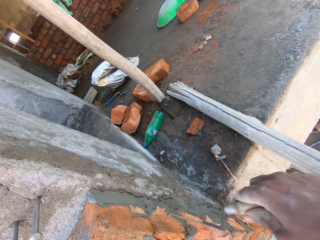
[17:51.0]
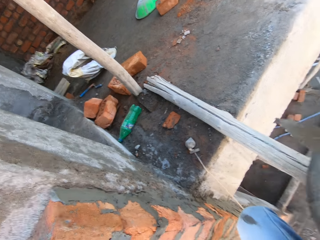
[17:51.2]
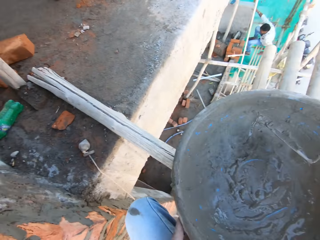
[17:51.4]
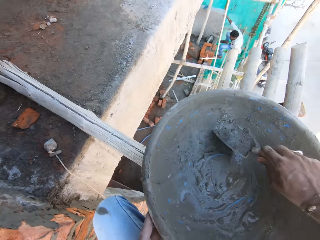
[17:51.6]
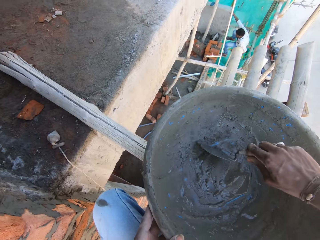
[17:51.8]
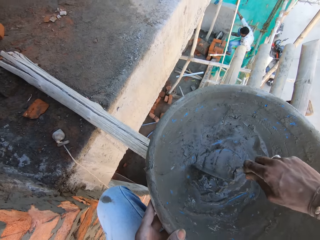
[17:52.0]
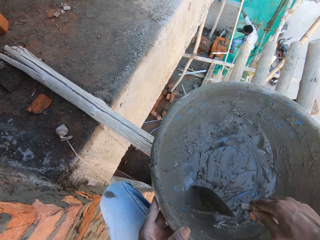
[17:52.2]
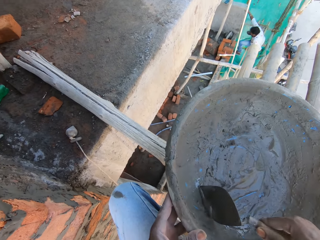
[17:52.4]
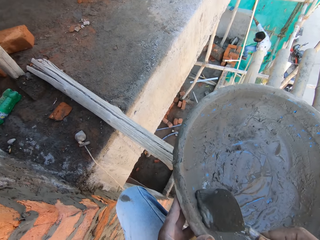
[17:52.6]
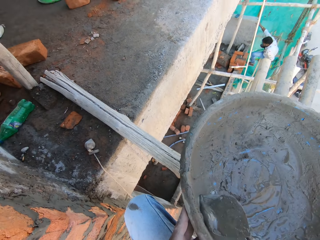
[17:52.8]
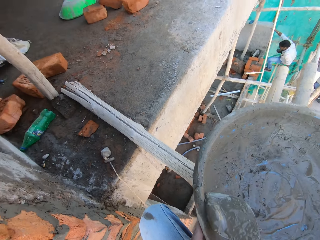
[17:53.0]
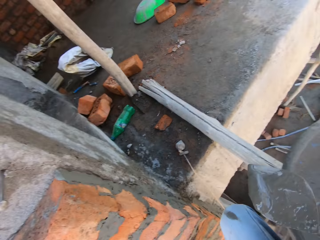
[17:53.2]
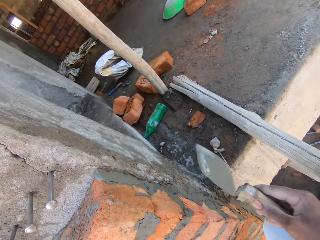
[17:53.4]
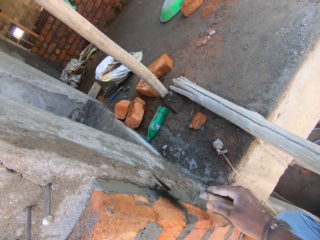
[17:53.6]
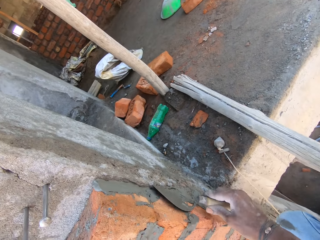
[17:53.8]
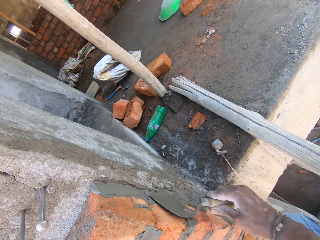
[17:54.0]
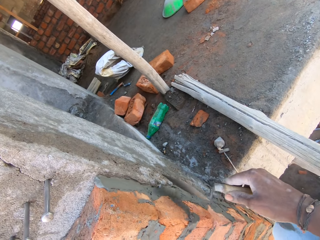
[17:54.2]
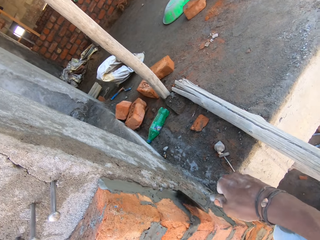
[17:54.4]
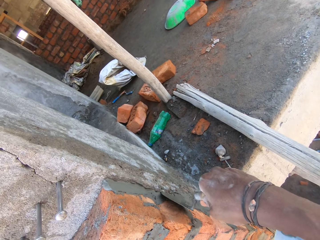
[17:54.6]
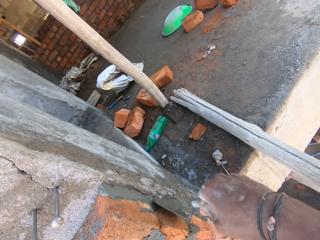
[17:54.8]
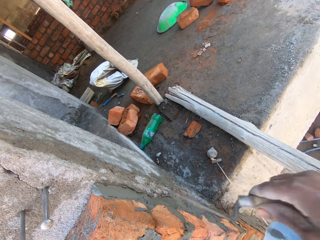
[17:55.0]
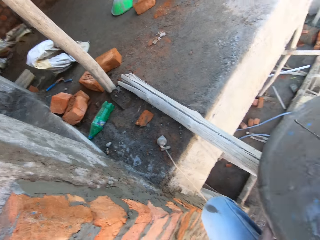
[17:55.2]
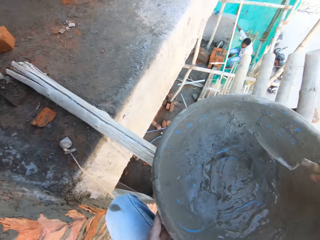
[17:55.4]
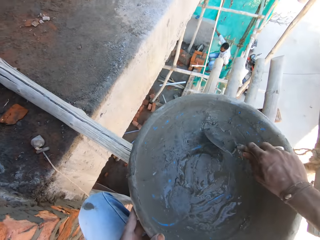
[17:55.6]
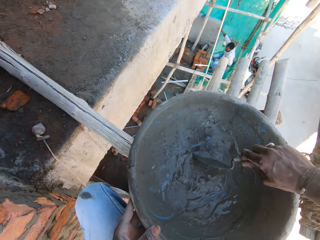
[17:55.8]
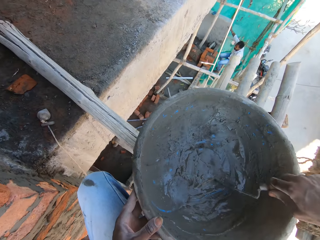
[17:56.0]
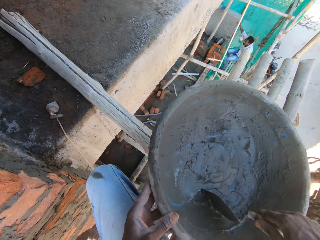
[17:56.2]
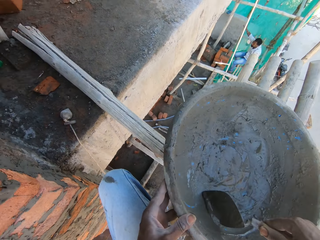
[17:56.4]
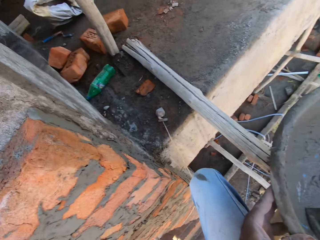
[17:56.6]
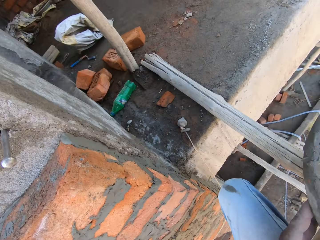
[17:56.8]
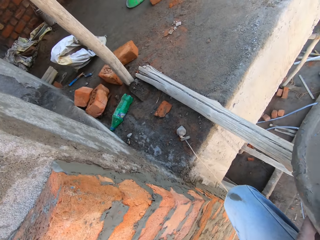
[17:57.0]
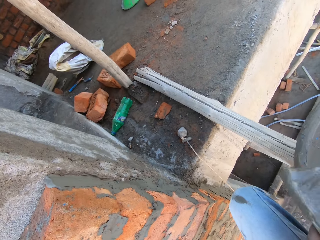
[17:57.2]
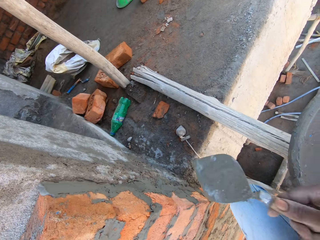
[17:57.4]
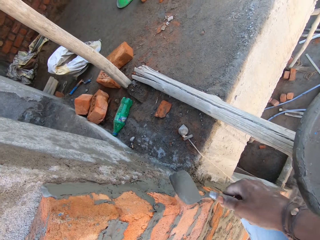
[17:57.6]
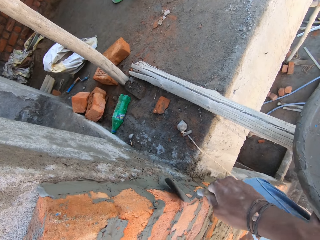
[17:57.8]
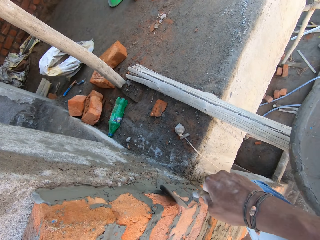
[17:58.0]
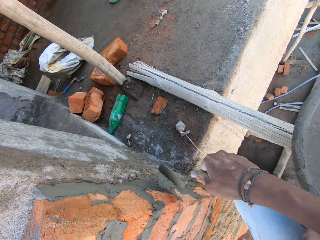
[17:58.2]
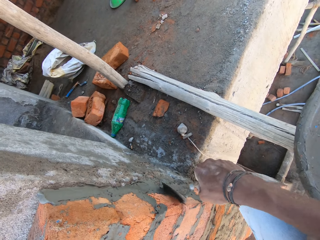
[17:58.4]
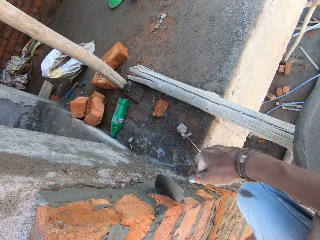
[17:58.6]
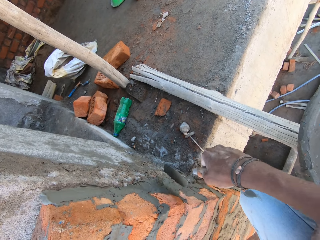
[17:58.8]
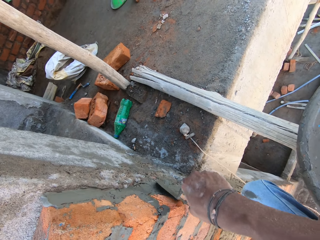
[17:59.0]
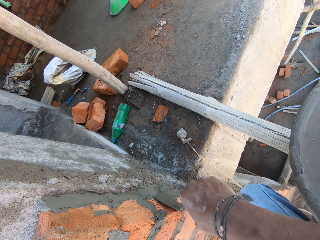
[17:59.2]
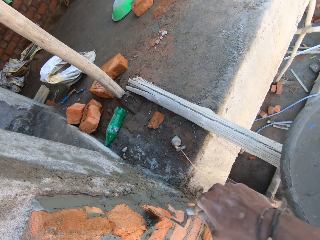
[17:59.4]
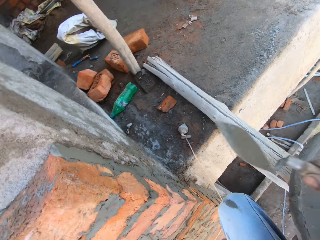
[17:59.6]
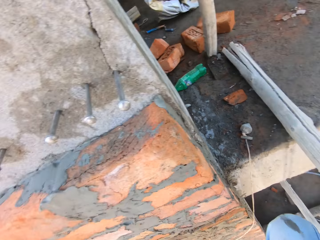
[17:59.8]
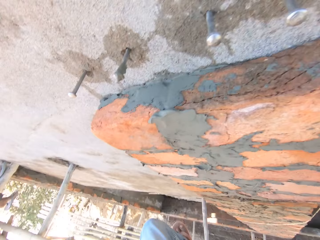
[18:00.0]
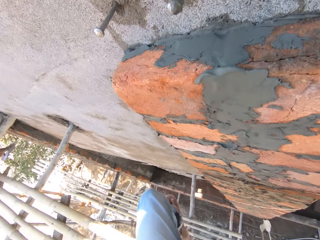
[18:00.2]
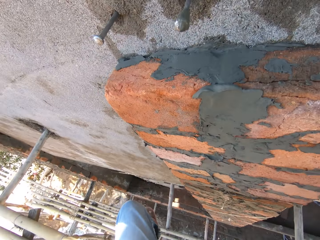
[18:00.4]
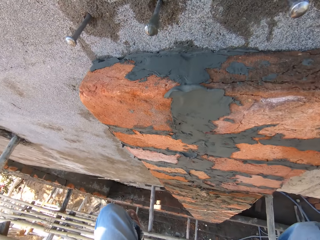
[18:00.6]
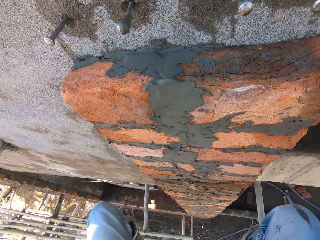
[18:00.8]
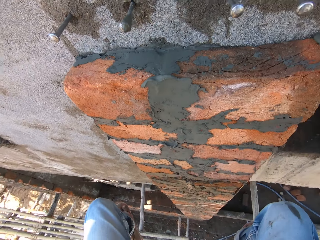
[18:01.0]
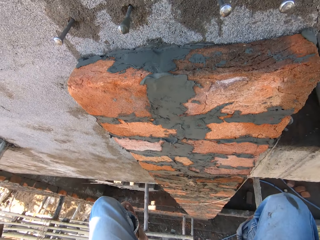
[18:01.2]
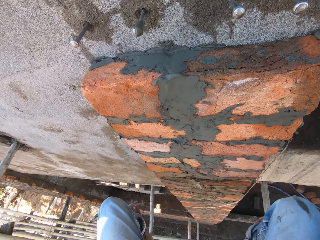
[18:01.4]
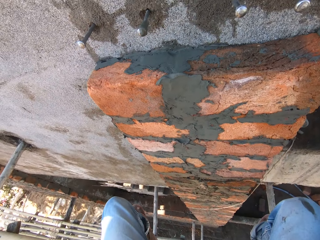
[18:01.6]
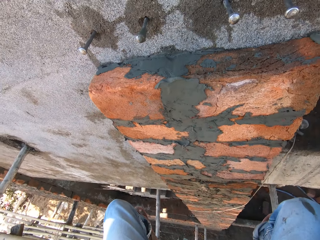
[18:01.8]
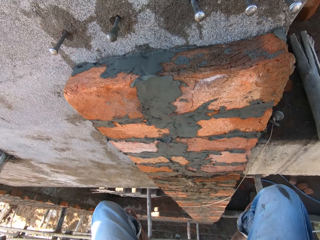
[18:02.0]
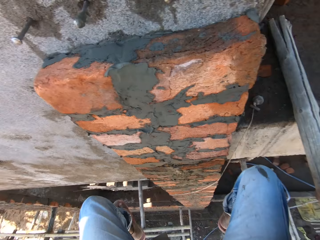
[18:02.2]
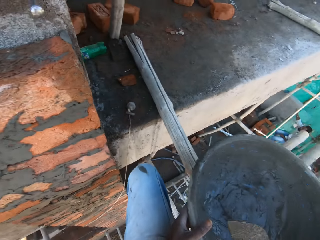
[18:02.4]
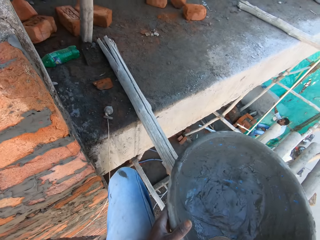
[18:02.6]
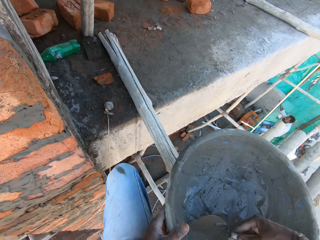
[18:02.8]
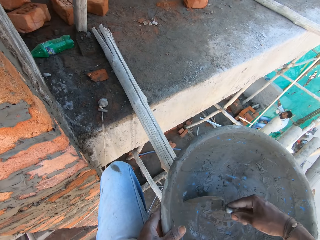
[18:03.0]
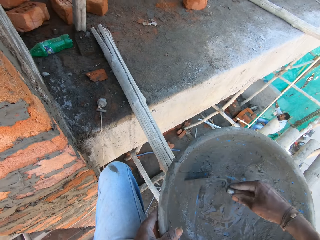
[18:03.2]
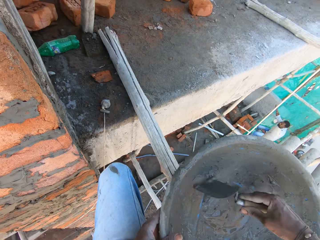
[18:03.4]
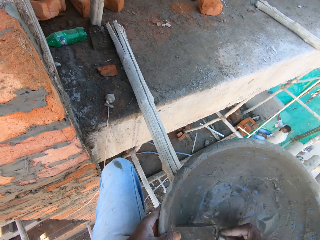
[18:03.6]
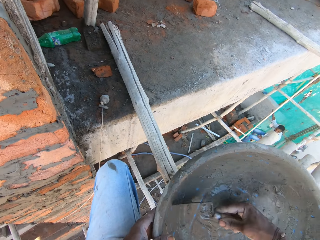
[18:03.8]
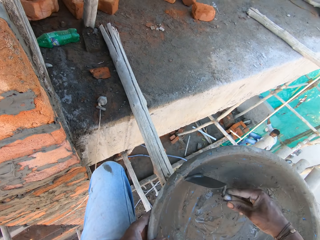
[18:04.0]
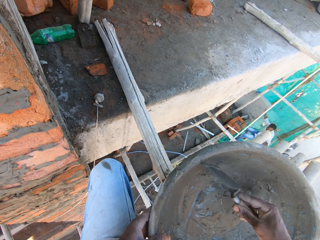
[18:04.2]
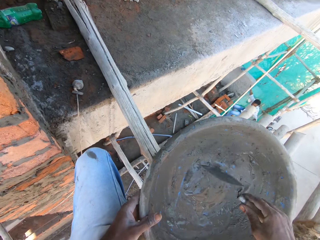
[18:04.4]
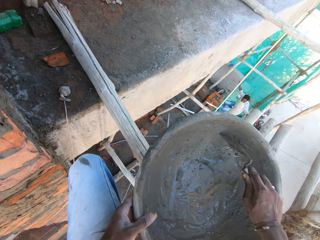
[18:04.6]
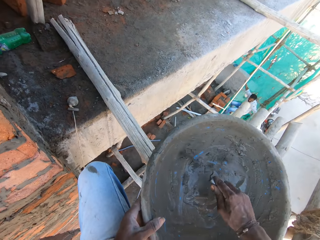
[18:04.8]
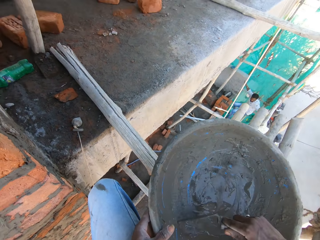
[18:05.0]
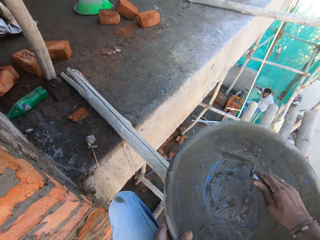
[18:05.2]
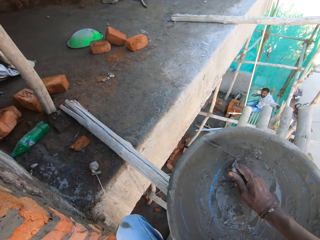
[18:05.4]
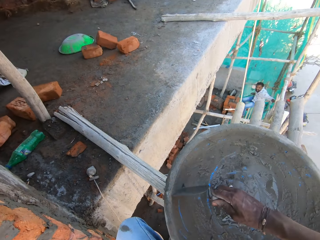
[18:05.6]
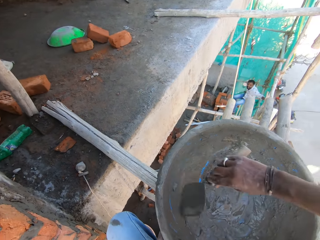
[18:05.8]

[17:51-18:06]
The camera wearer scoops concrete in the pan or tray with the brick trowel in his right hand. He spreads the concrete on the brick with the brick trowel in his right hand. He scoops the concrete in the pan with the brick trowel in his right hand. He pours the concrete on the bricks with the brick trowel in his right hand. He spits down. He converses with a man. He scrapes the concrete in the pan with the brick trowel in his right hand. He holds the mortar tray.

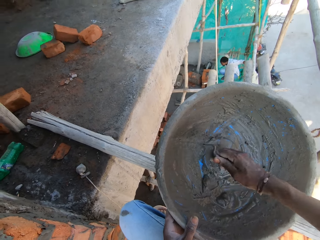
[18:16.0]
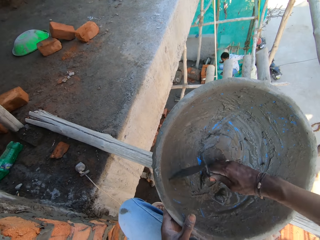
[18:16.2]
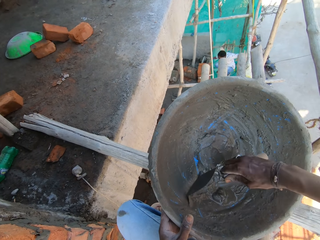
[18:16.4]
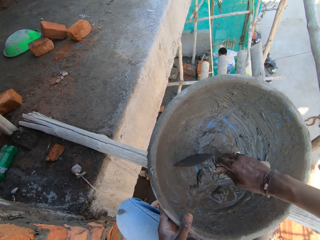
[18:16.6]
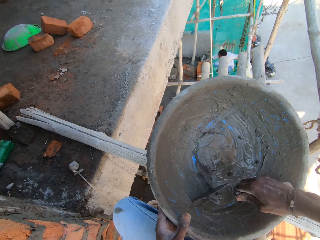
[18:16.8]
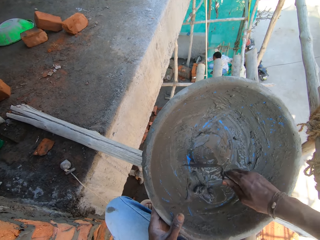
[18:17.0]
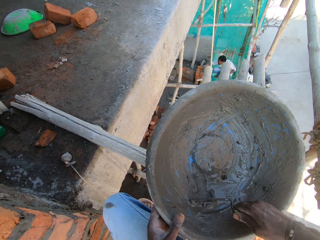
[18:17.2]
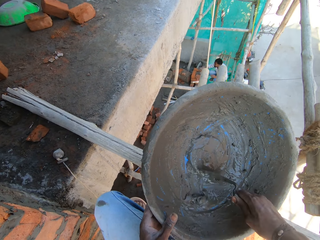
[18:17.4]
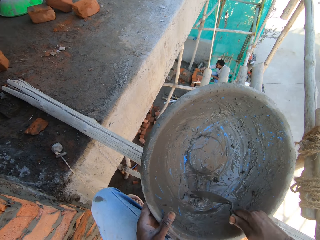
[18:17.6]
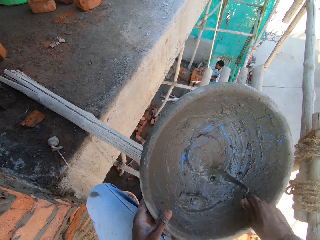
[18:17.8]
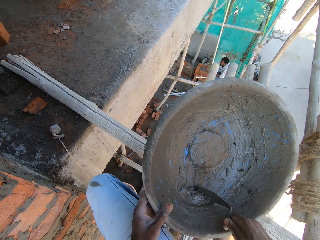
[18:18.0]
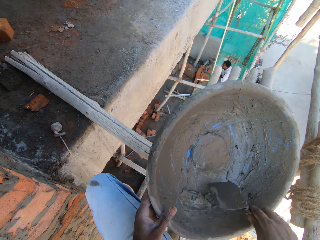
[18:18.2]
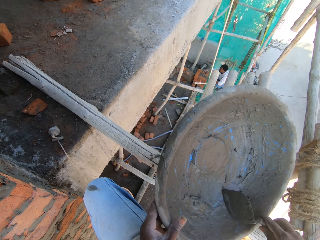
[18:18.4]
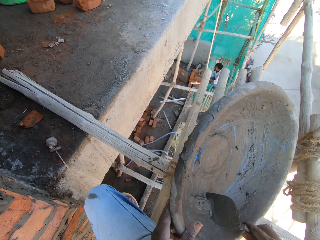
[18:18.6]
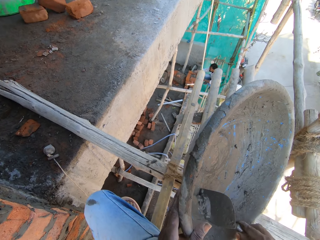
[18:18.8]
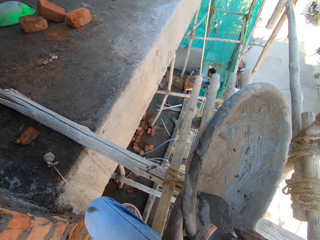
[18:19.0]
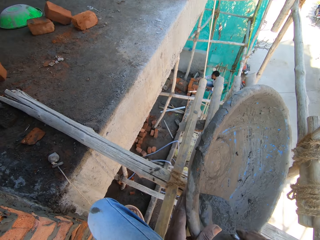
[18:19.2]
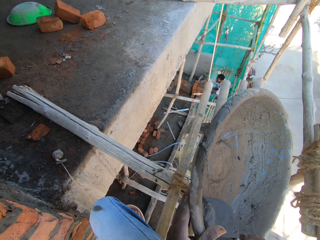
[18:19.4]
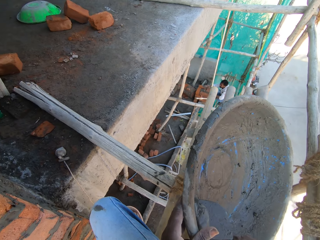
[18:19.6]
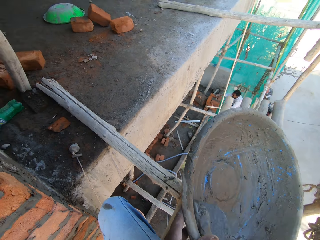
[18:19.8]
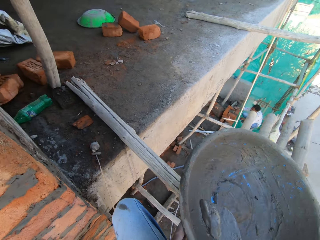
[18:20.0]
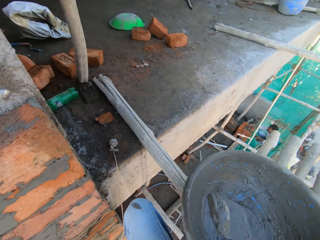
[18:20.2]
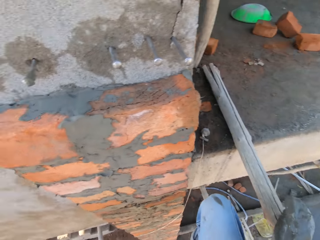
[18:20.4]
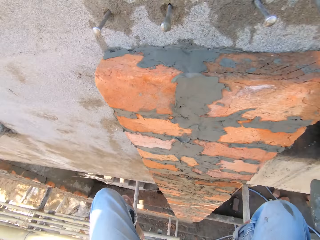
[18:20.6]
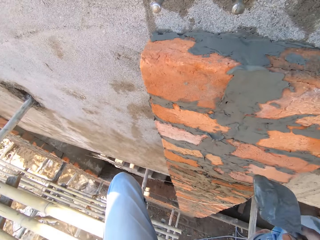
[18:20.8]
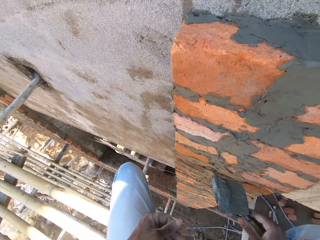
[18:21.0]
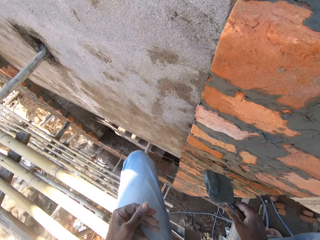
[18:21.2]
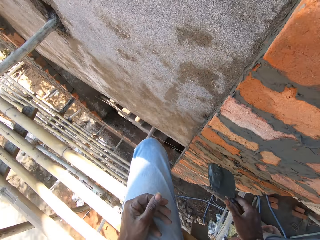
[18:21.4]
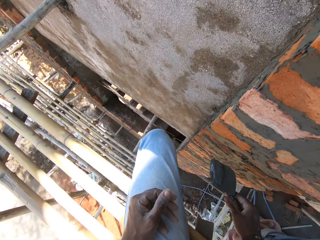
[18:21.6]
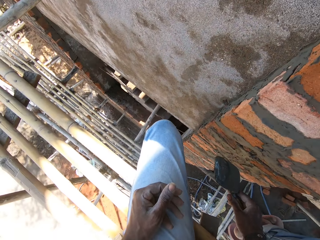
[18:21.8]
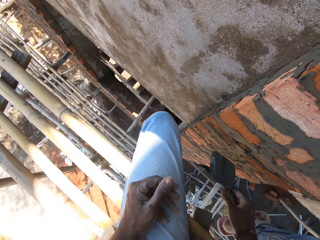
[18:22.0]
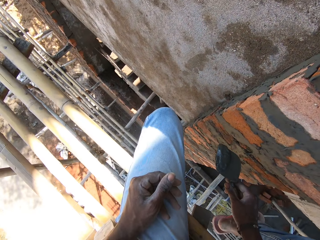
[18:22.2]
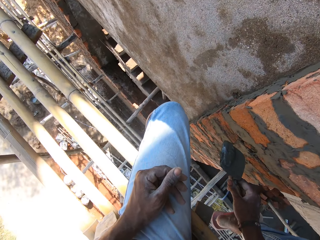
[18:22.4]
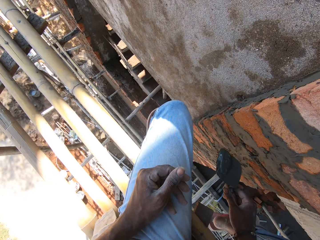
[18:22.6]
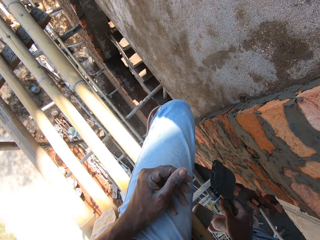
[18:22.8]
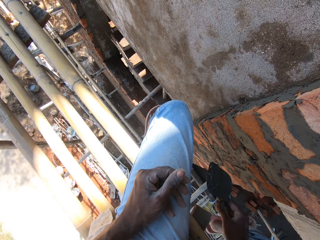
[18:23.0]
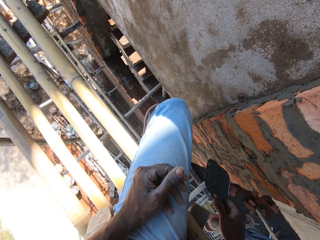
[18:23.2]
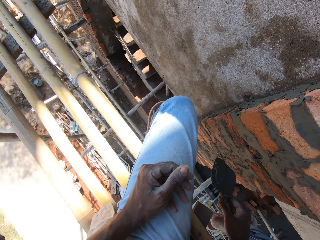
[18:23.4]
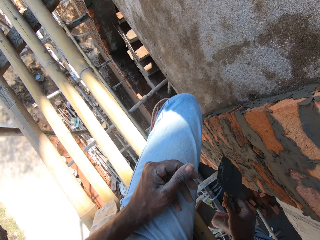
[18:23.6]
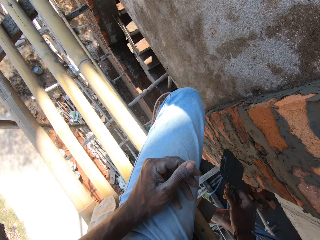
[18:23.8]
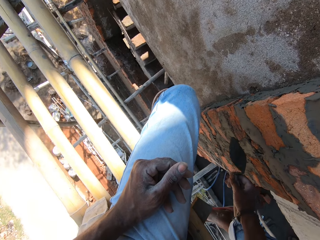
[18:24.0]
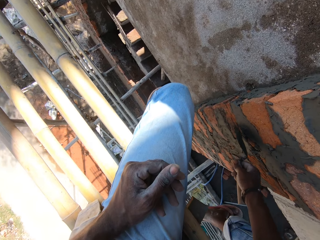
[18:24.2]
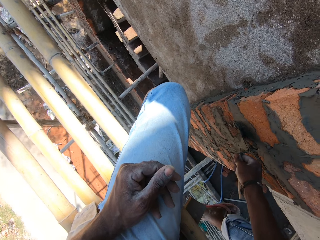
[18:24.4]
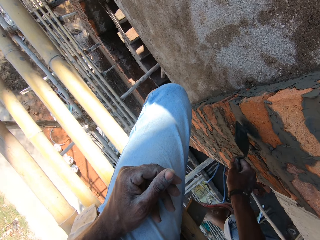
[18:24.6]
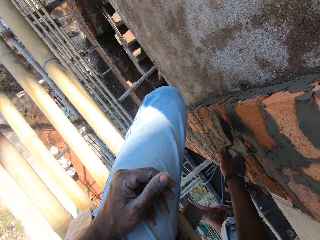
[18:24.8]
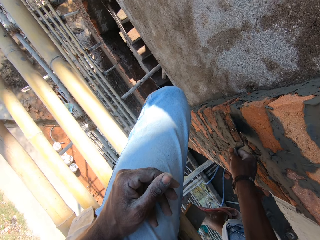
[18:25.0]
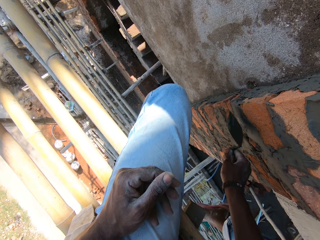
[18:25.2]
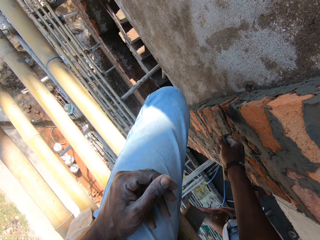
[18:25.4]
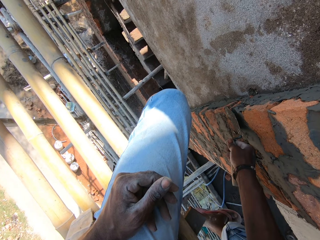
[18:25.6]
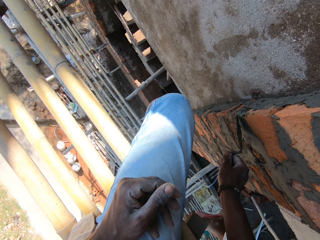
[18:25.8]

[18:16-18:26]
The camera wearer scoops the mortar from the pan with the trowel in his right hand. He smears the mortar on bricks on the wall of the building.
